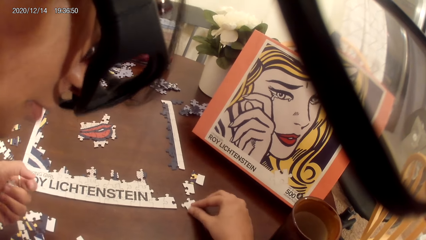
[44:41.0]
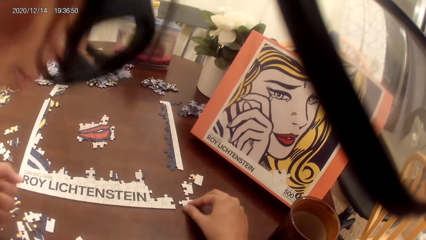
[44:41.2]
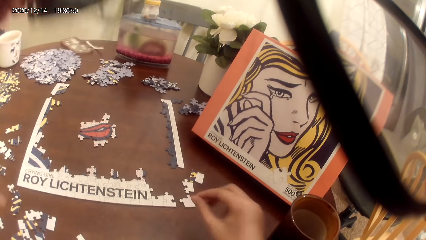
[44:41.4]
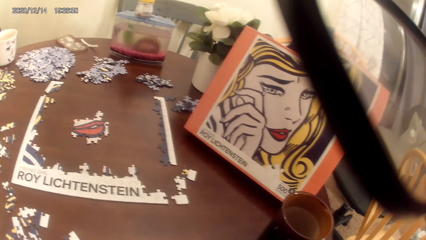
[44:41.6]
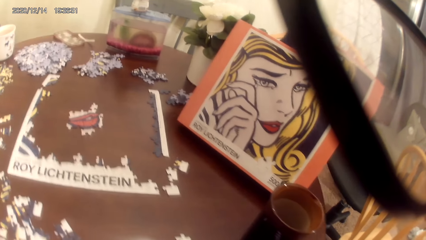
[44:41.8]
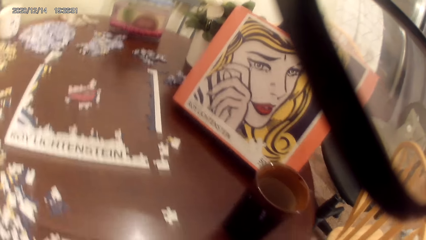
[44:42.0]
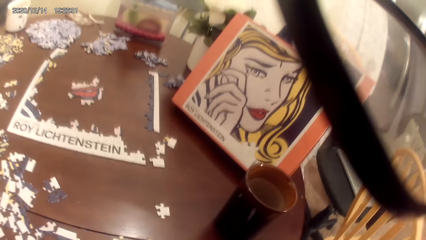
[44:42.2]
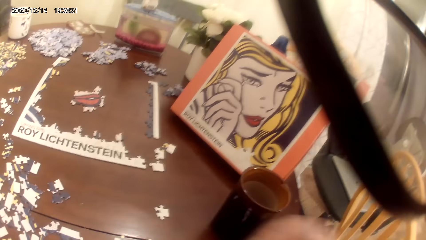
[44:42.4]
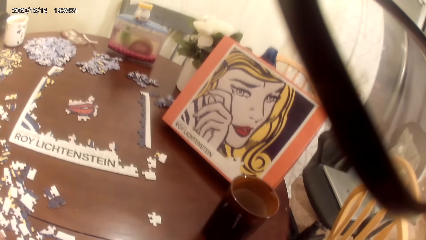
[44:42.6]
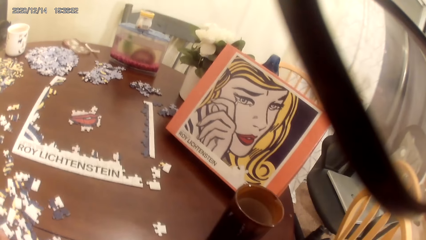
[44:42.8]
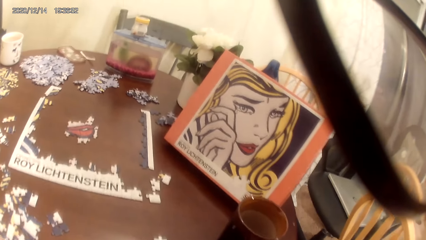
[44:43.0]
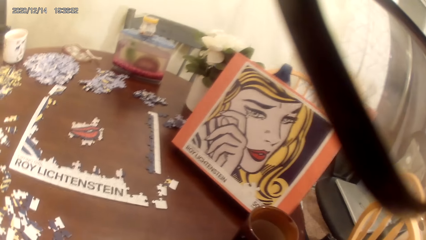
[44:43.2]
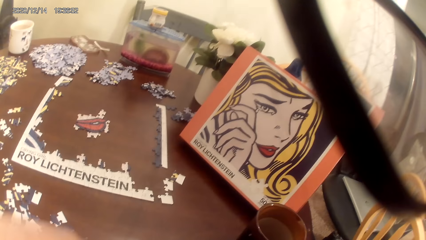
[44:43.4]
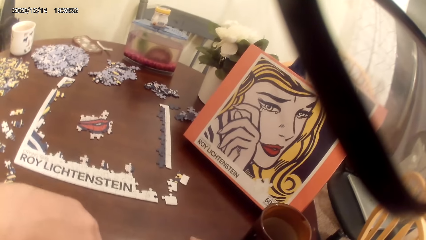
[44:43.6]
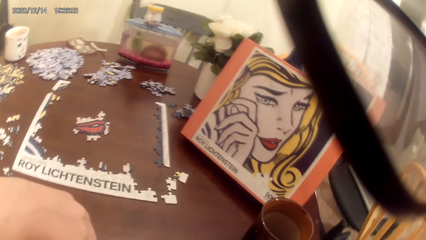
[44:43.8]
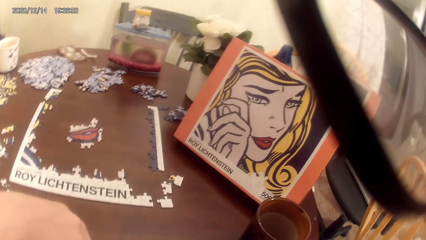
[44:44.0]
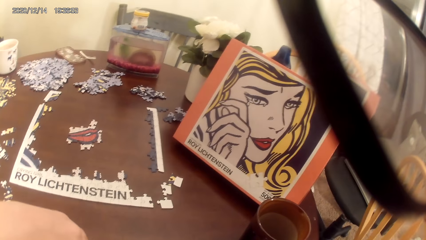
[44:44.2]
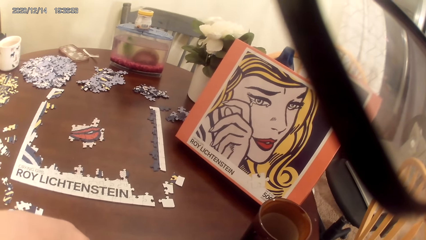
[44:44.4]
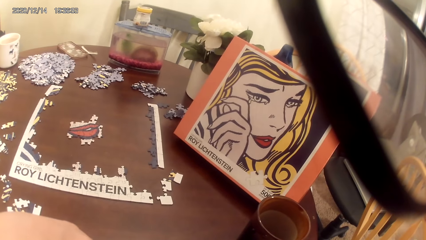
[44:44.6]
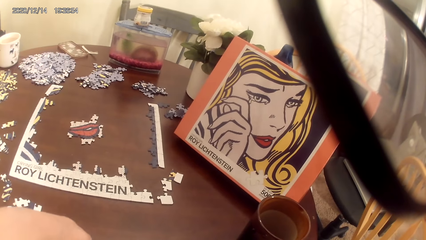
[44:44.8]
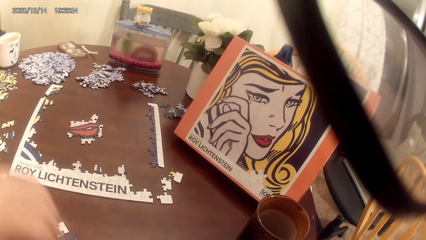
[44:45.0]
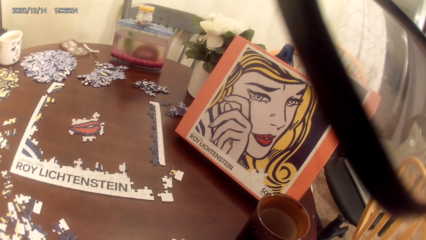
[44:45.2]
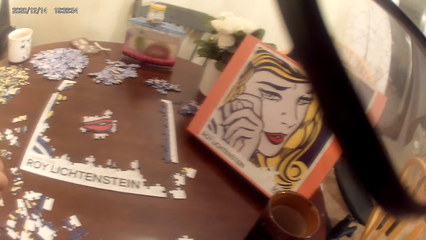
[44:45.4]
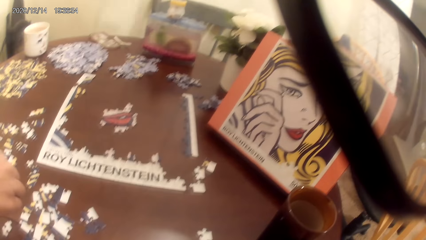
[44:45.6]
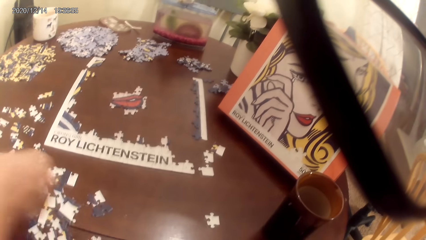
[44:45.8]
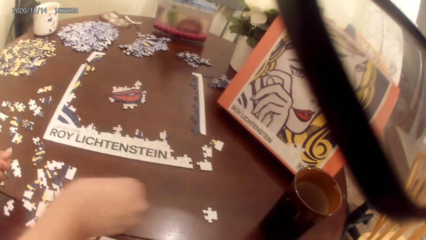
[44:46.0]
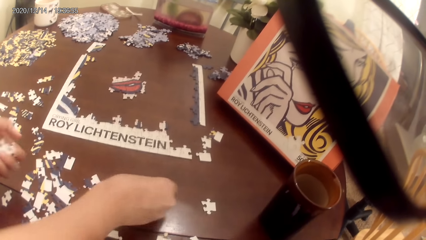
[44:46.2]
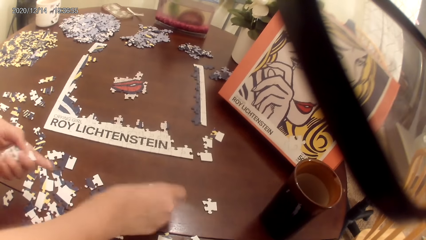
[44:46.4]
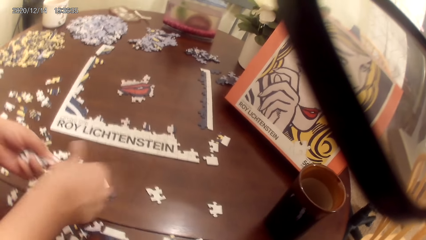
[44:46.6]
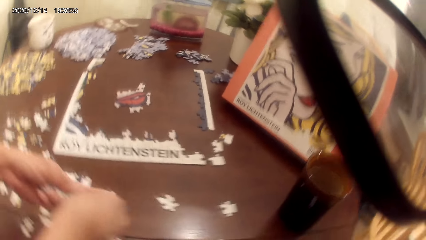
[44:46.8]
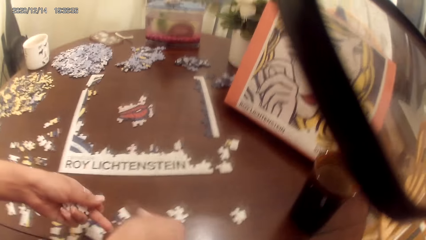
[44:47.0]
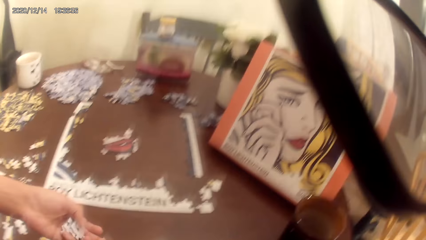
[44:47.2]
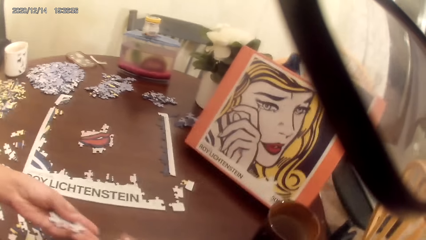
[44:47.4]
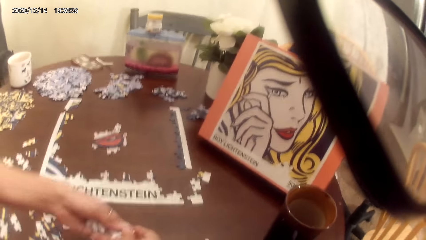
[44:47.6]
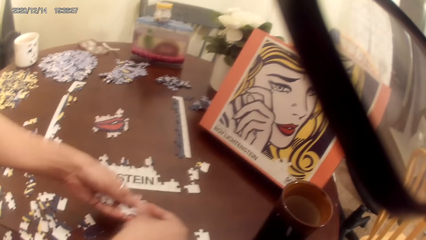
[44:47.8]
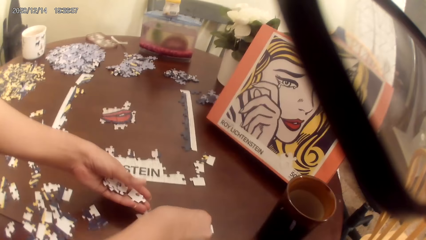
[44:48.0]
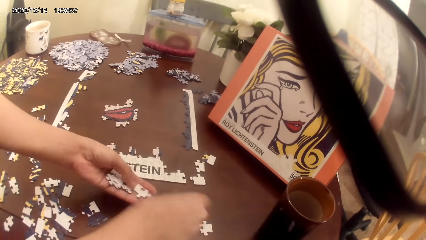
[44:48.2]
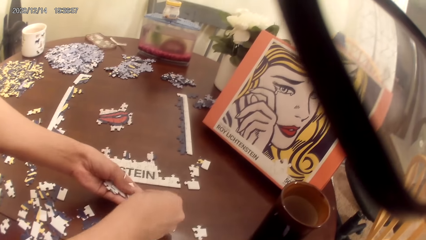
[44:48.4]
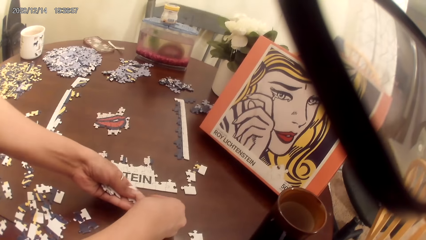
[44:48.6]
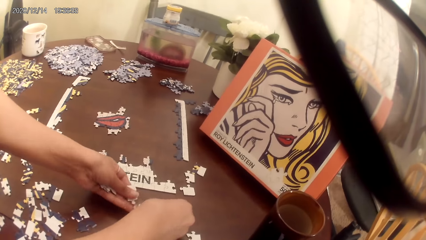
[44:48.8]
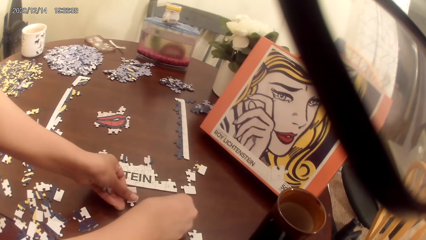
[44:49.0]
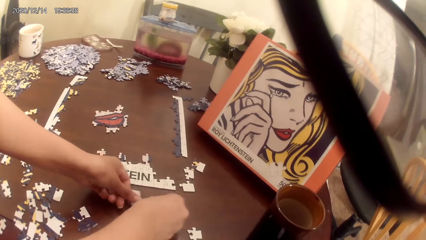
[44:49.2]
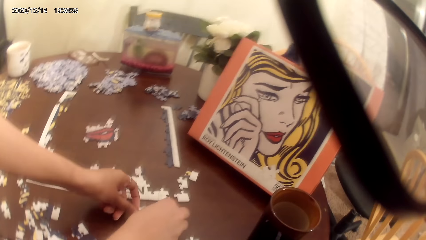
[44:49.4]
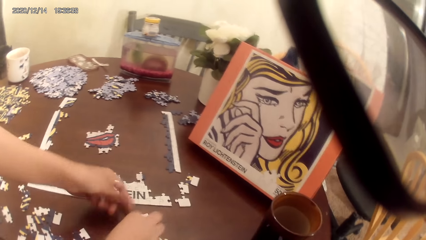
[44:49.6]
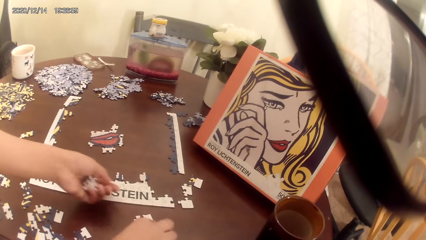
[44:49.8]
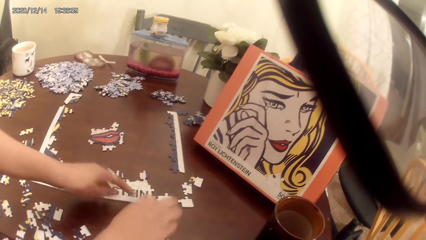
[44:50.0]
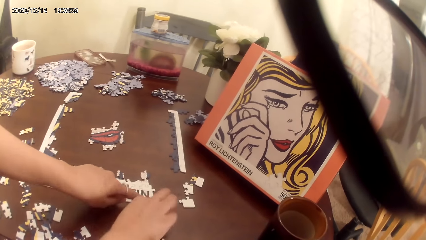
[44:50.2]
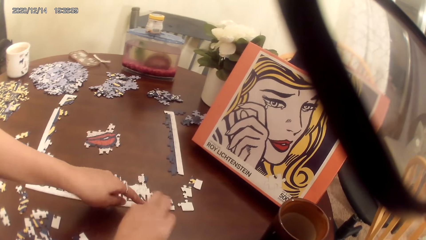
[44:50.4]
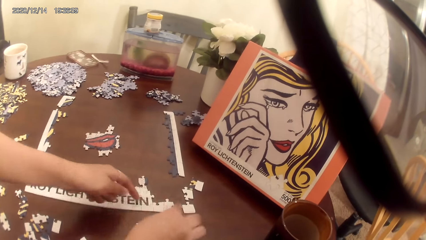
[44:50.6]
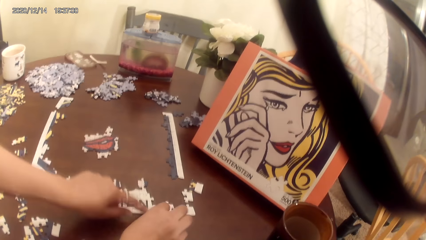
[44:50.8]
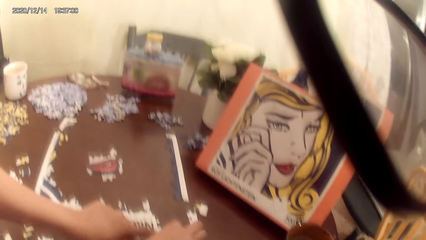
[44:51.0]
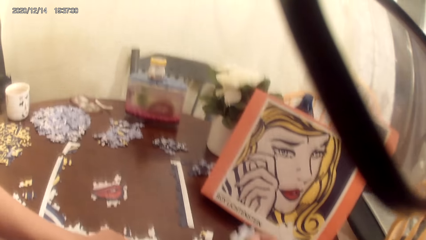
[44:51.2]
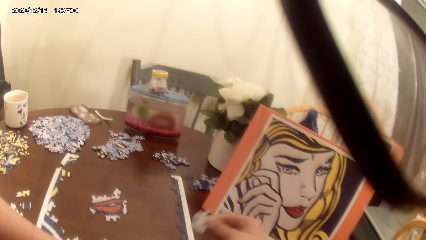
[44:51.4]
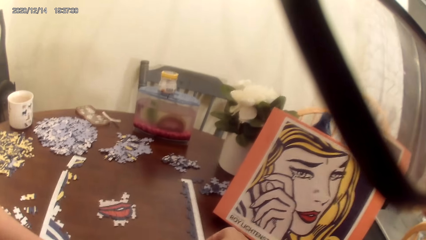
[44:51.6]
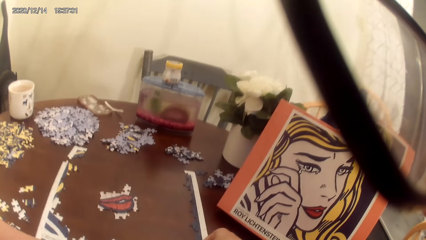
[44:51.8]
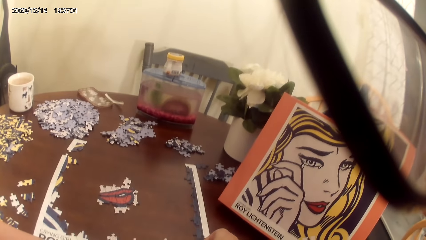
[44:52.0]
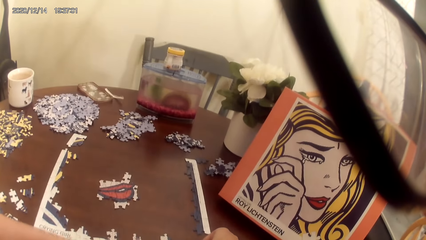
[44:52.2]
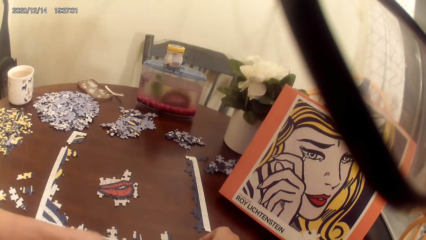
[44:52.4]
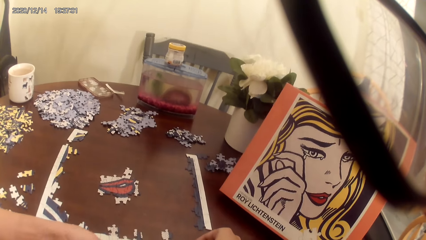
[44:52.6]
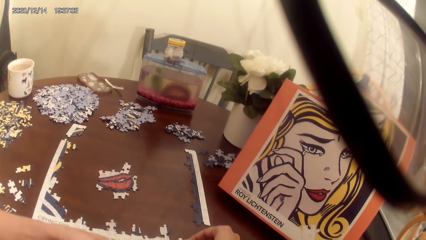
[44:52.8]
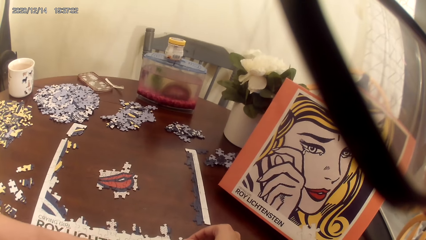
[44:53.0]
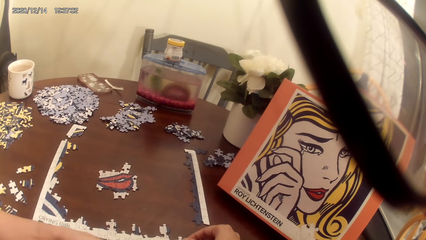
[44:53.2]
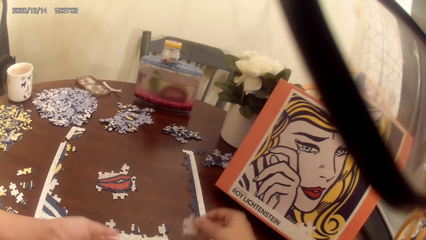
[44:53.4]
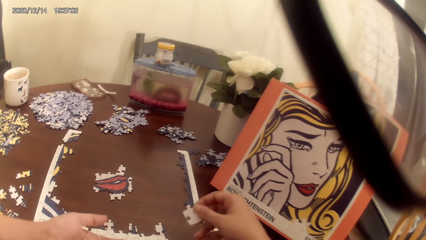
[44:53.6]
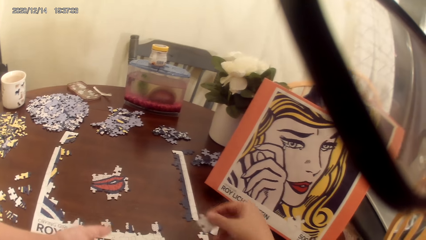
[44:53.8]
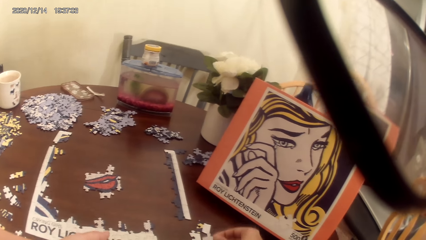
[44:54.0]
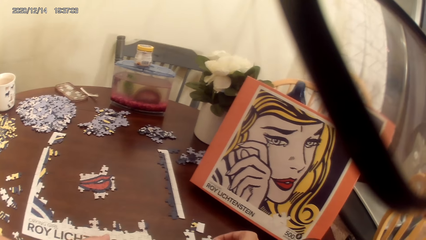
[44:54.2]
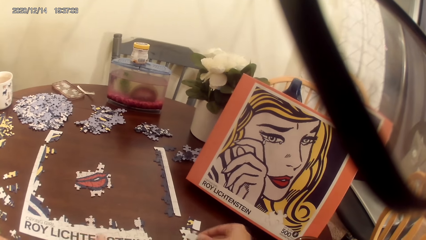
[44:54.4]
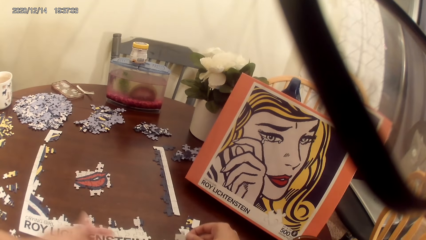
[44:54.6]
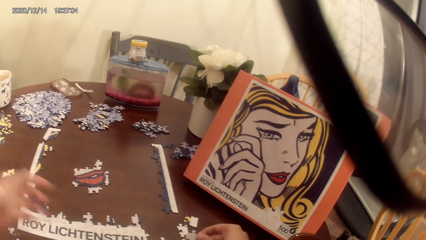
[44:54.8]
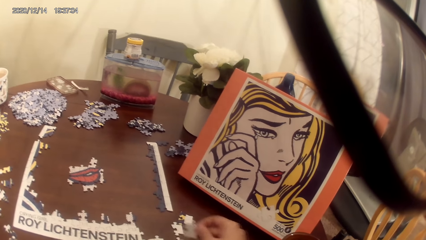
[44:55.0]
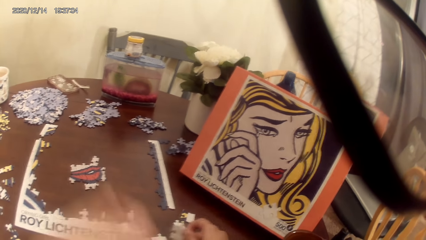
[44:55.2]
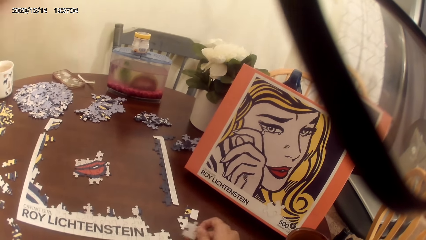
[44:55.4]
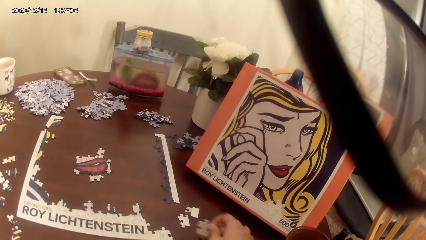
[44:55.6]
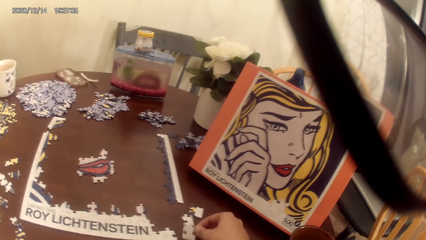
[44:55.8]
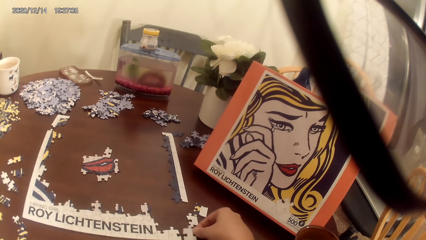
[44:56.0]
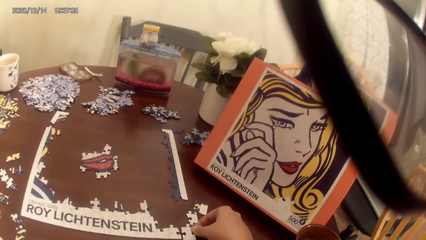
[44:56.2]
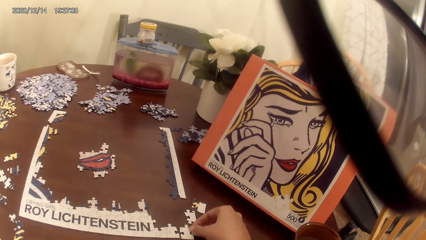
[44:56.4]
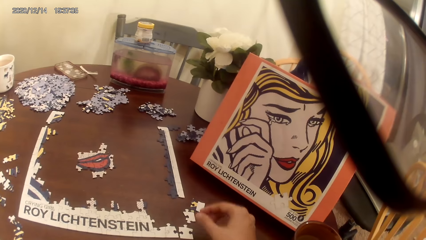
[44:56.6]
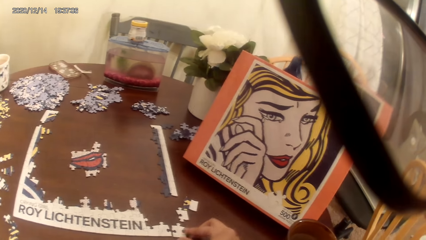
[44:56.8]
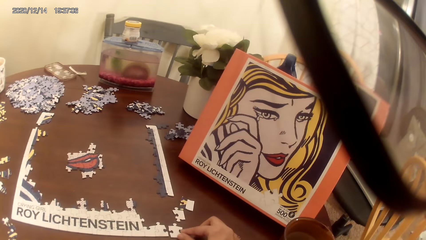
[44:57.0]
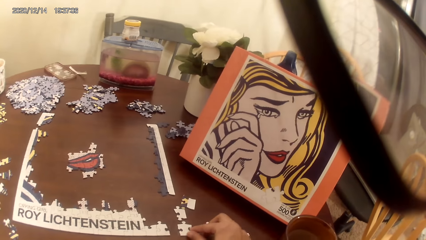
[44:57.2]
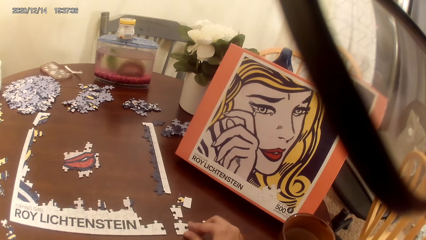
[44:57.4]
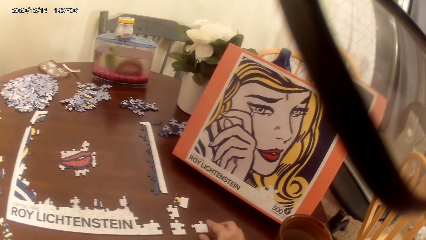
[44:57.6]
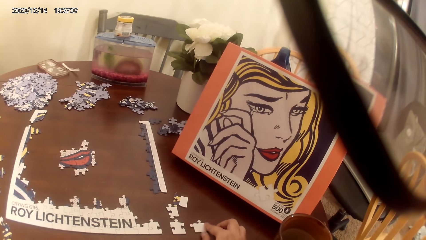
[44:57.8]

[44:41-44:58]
The camera wearer plays a puzzle game. A lady places puzzles on the table. The camera wearer plays the puzzle game.
